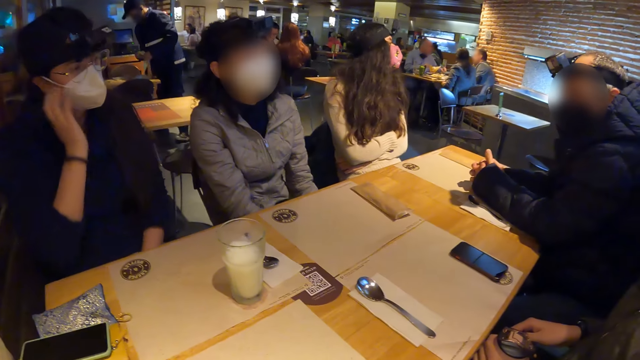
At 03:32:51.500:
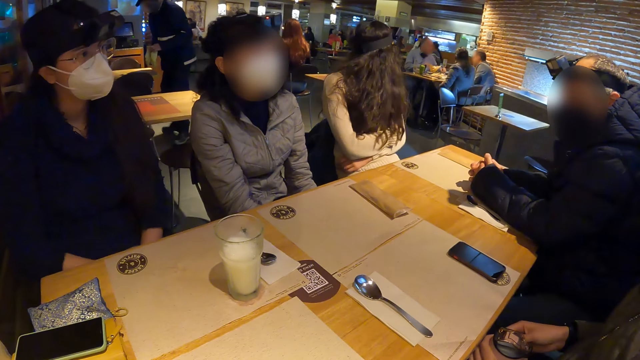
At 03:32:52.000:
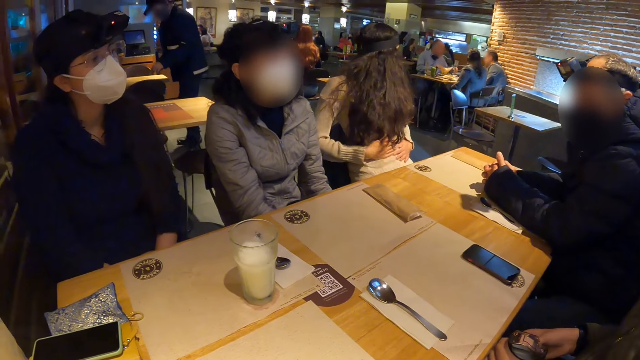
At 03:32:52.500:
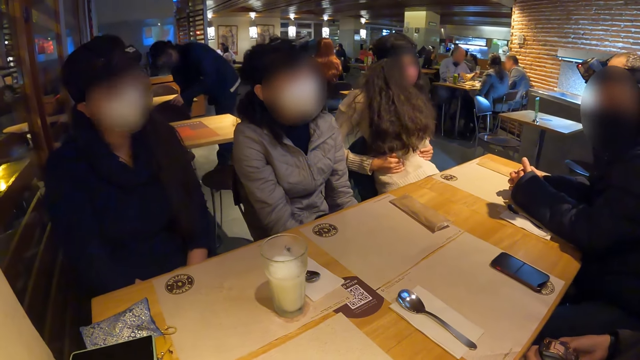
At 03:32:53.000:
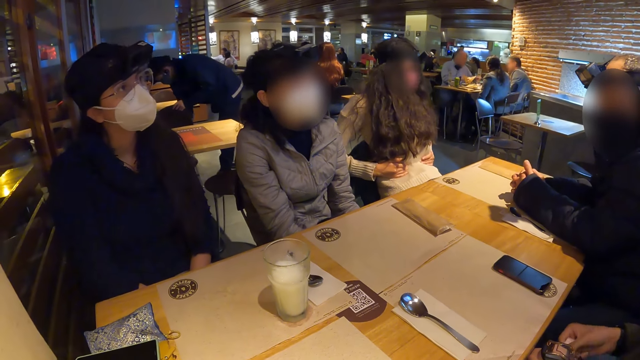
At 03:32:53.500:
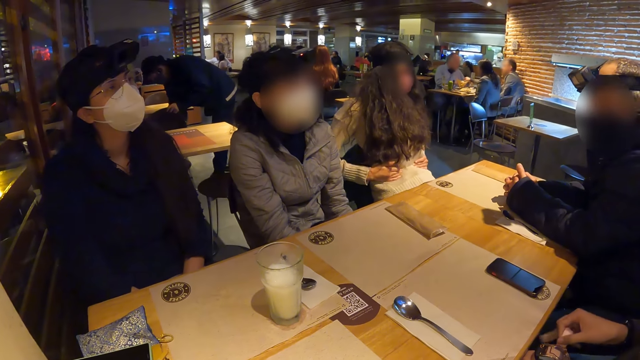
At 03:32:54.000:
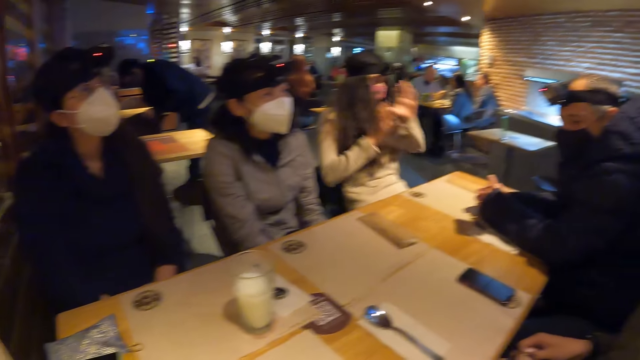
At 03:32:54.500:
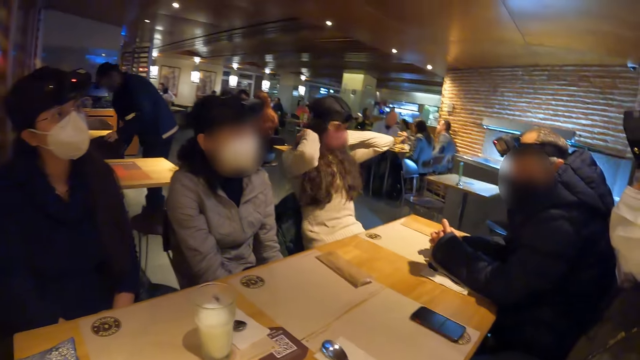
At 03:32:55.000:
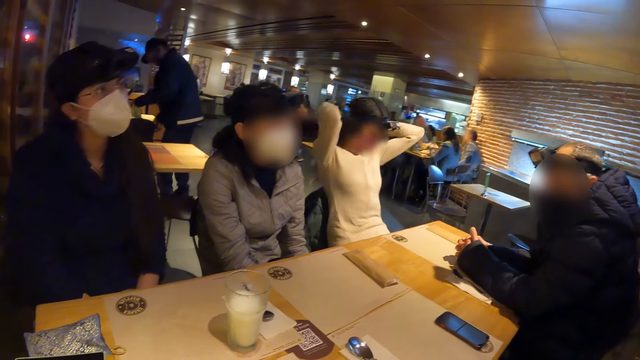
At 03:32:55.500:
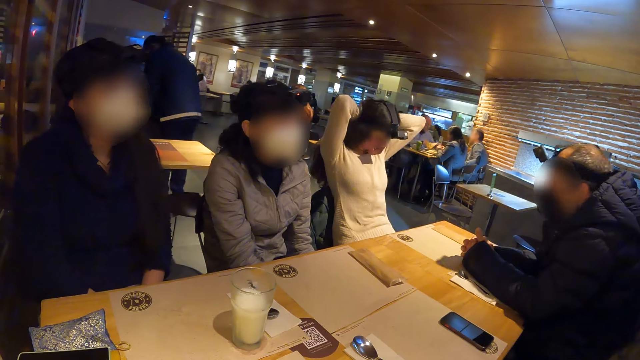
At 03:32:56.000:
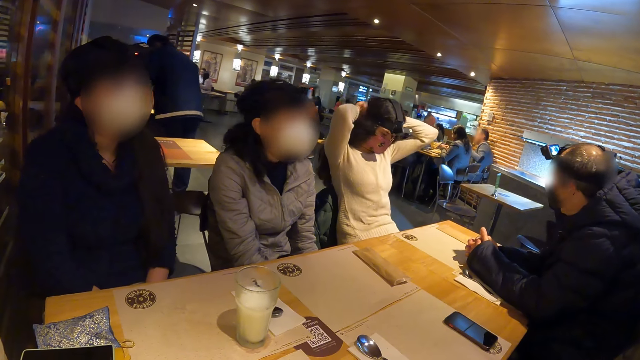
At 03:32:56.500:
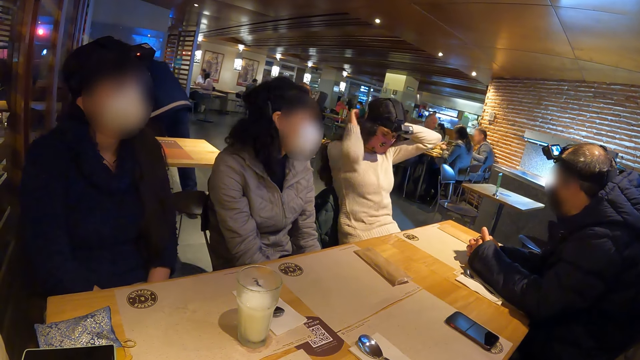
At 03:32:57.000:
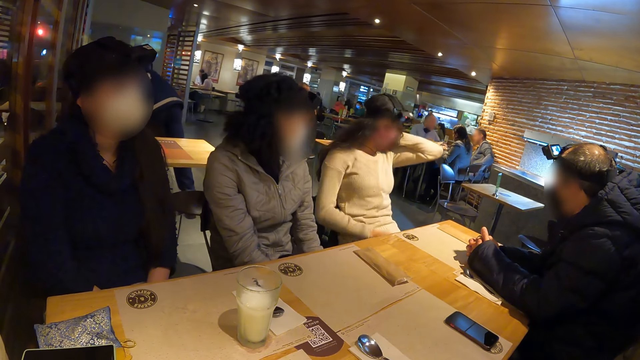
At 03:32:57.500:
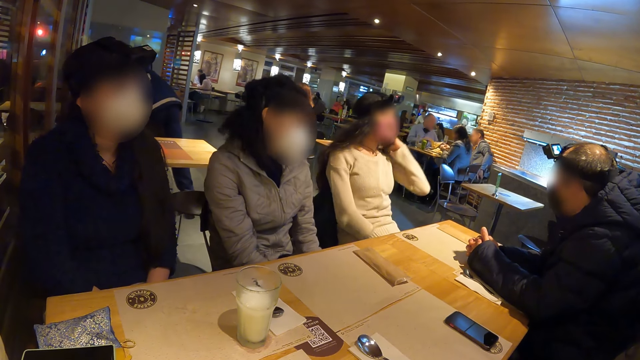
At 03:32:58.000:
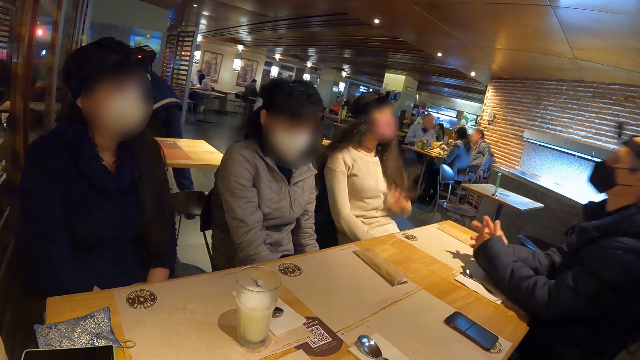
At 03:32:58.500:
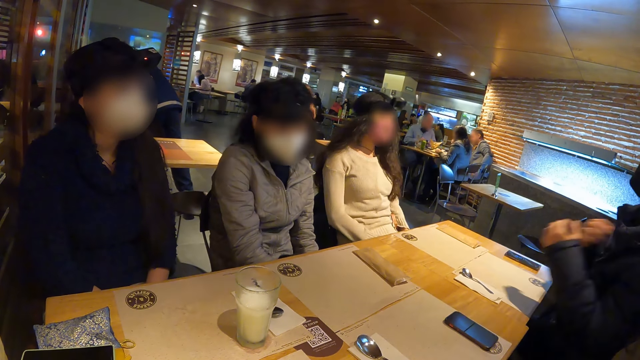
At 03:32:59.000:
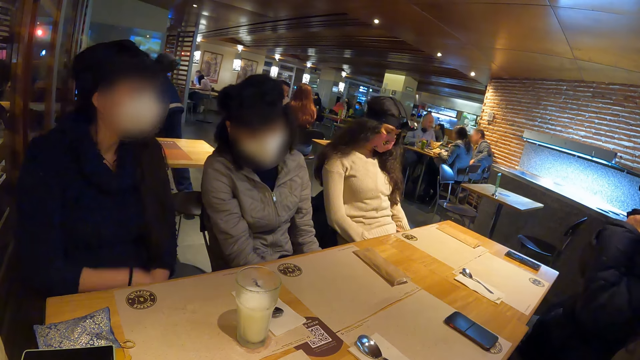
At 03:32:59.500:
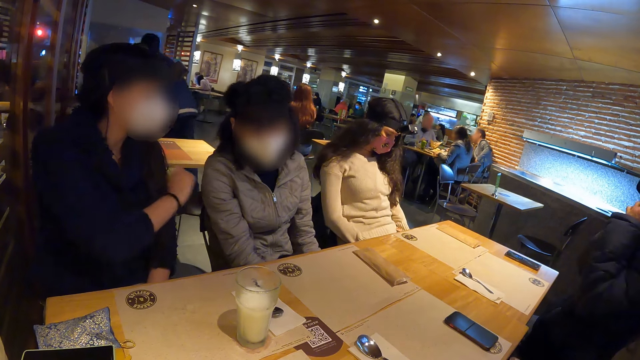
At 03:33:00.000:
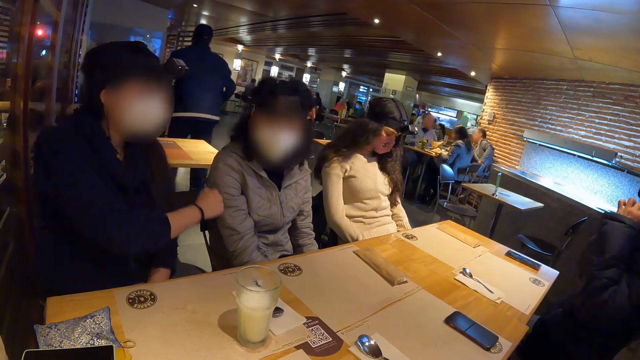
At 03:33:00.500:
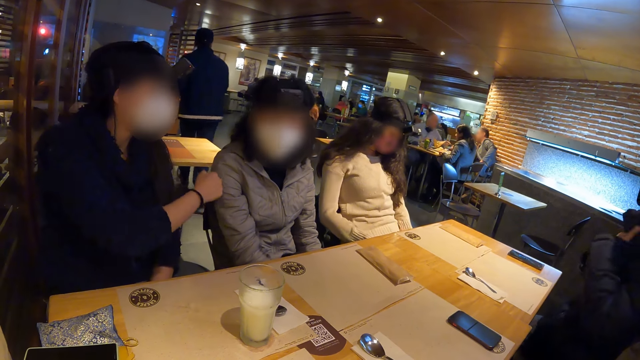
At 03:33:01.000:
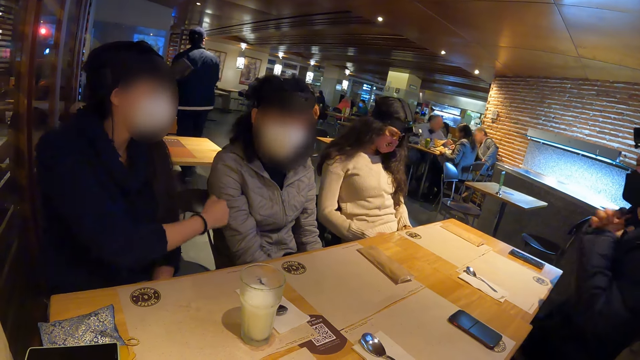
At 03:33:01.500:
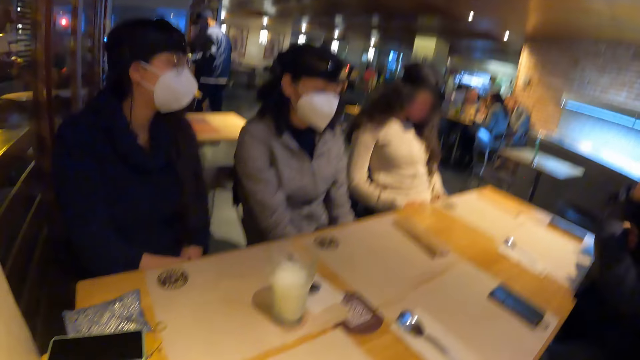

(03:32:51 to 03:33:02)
A lady ties her hair. The lady adjusts her hair with both hands. Another woman interacts with a third woman. The second woman touches the third woman with her right hand.

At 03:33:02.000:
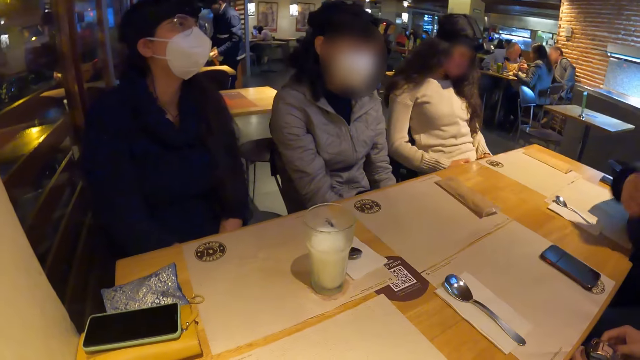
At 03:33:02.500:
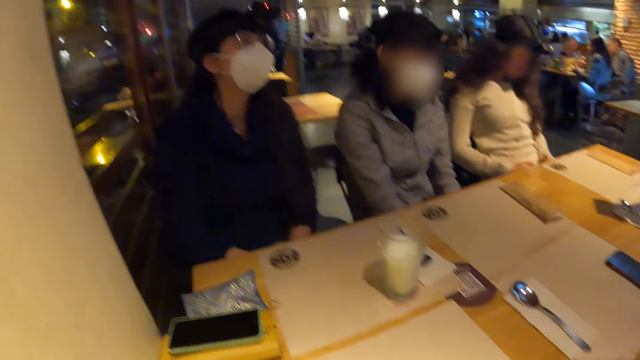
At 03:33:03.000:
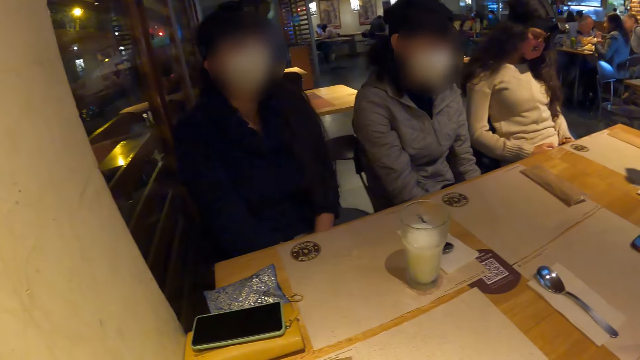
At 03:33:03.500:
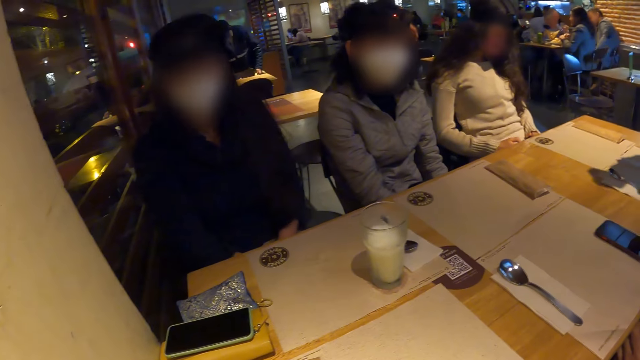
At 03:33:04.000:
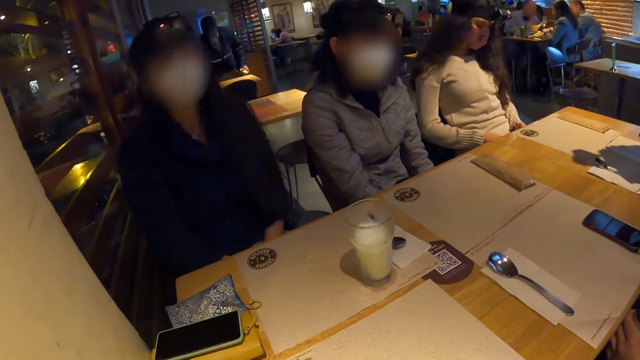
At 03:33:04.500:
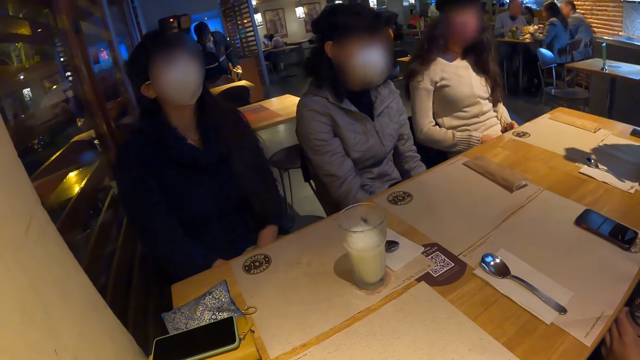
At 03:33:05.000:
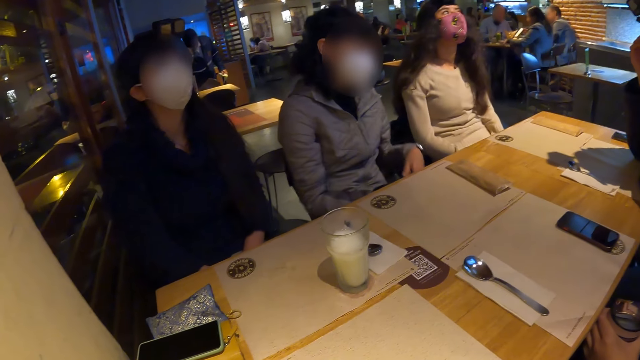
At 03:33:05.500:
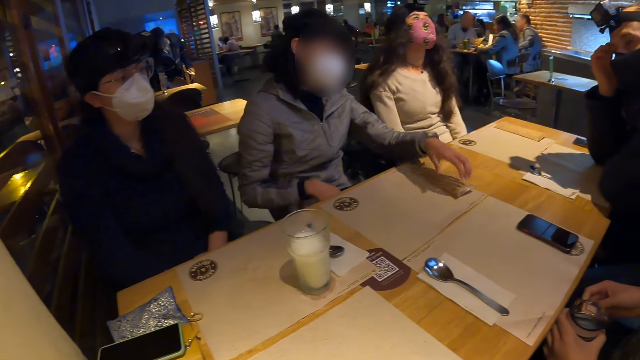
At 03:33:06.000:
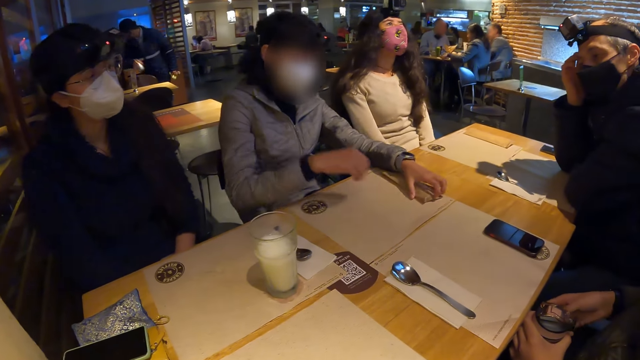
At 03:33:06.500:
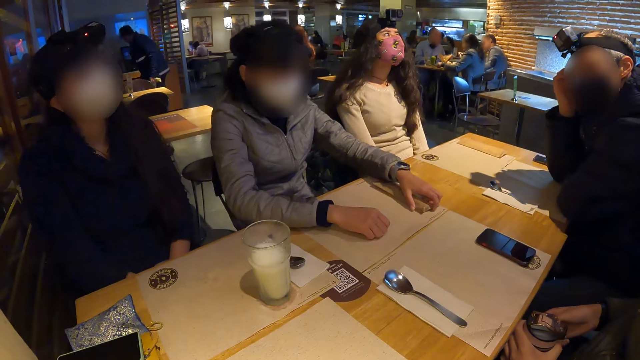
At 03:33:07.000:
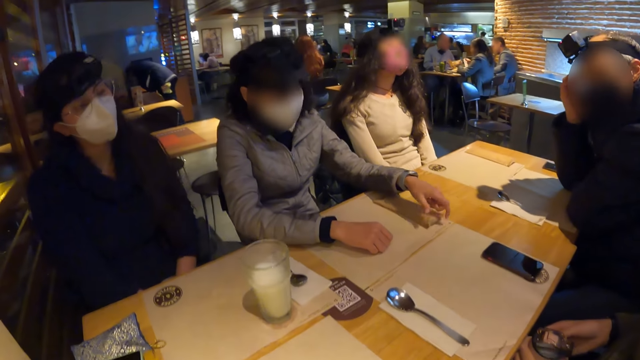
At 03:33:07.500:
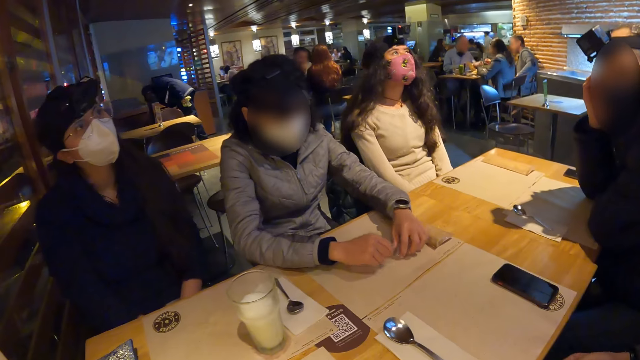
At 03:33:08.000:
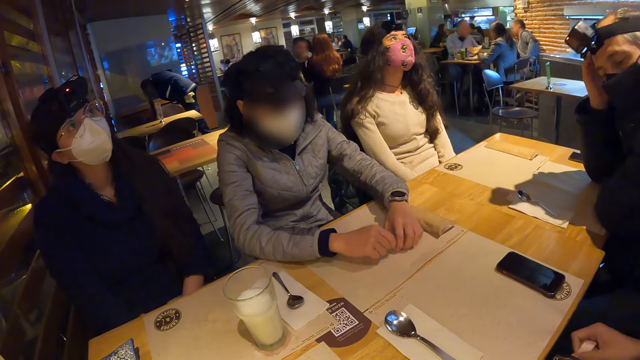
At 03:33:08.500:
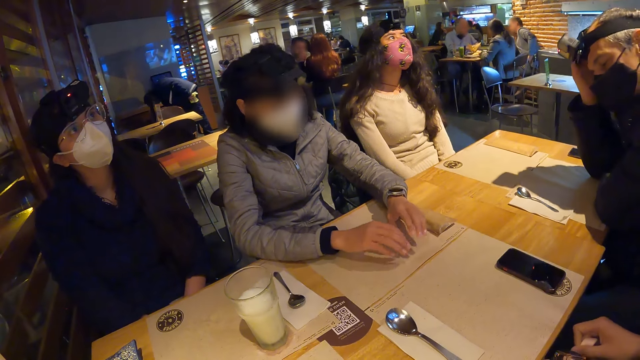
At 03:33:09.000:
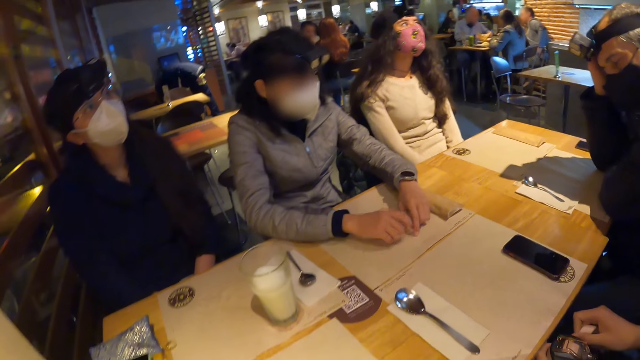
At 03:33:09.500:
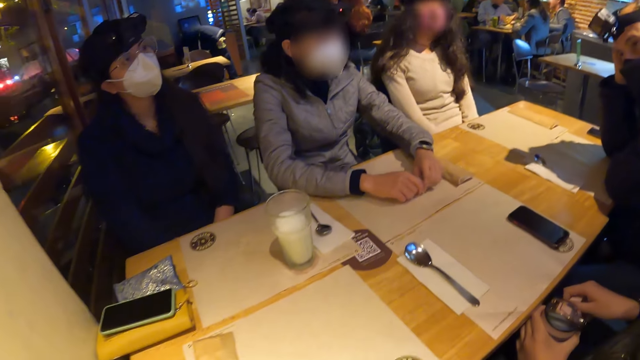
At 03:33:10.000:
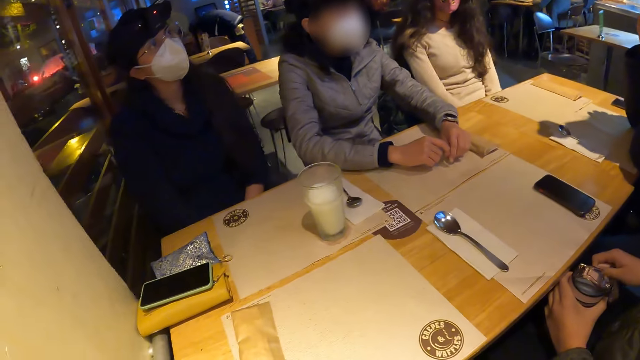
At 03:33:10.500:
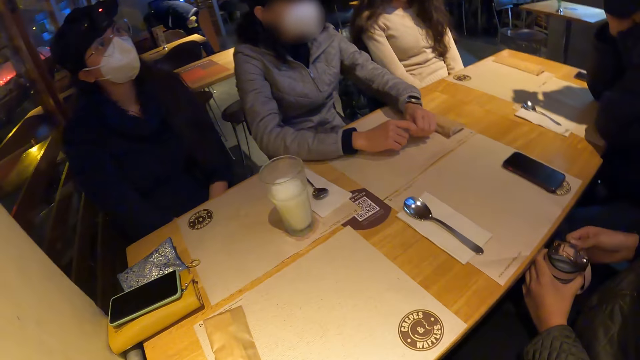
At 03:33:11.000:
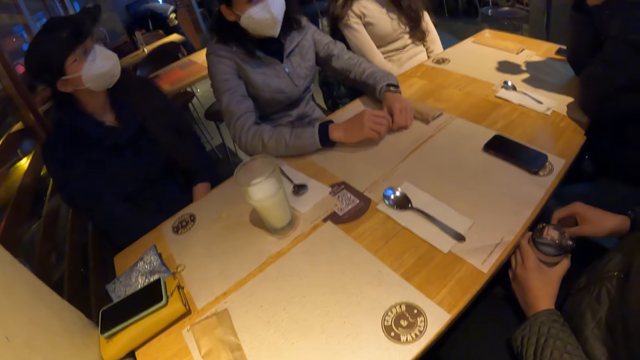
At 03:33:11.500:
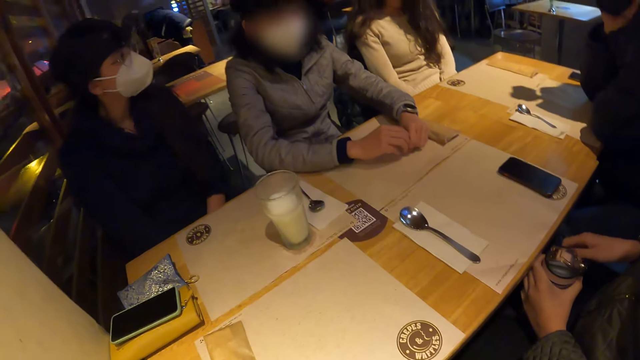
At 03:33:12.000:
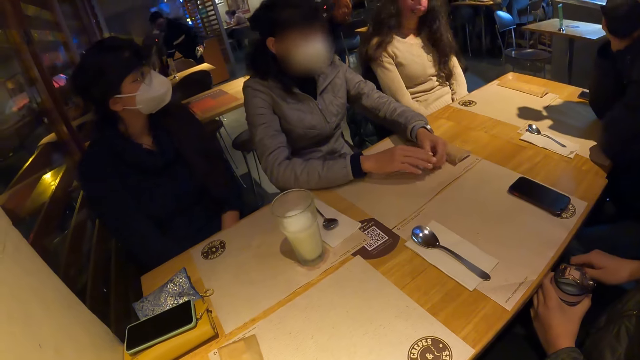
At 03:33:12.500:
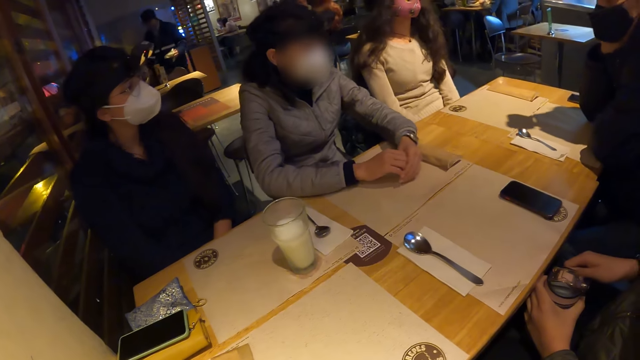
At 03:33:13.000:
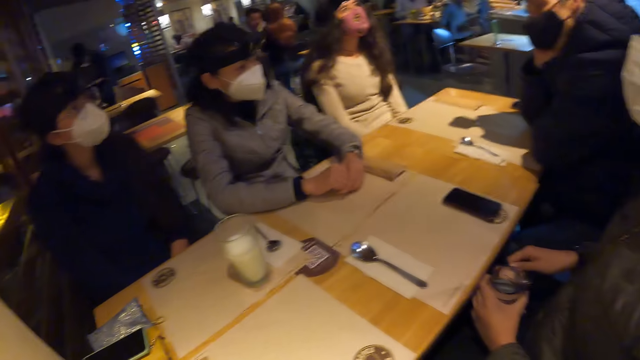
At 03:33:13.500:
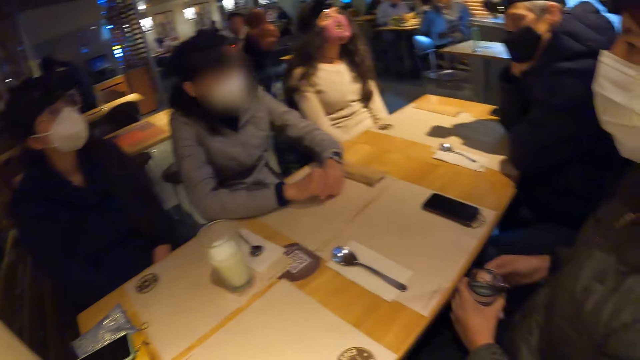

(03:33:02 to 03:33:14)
The camera wearer stares at a lady. The lady places her left hand on the envelope on the table. The camera wearer looks around the restaurant. The lady places her right hand on the table.
